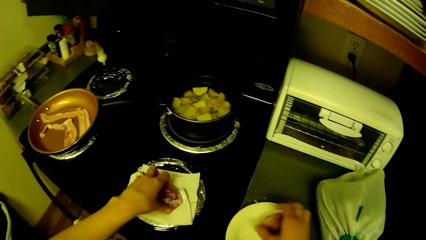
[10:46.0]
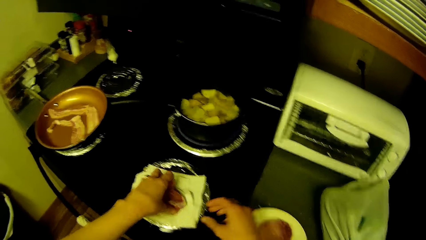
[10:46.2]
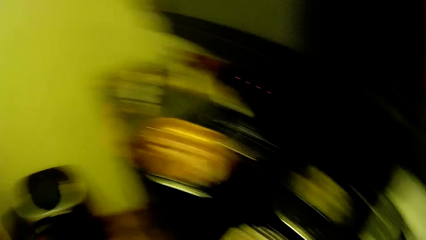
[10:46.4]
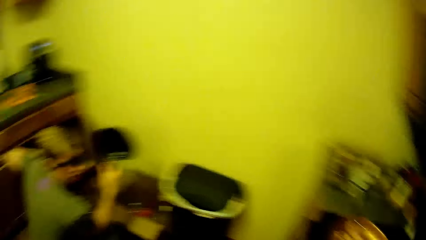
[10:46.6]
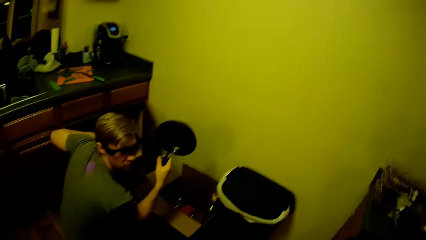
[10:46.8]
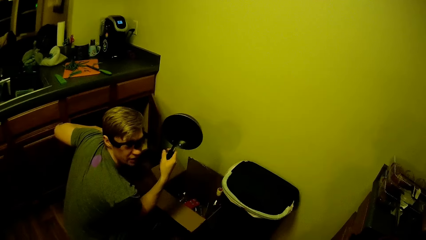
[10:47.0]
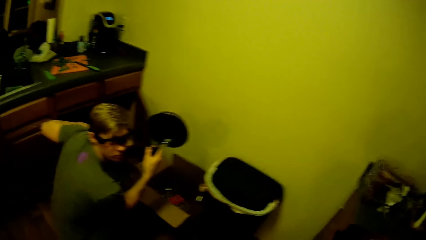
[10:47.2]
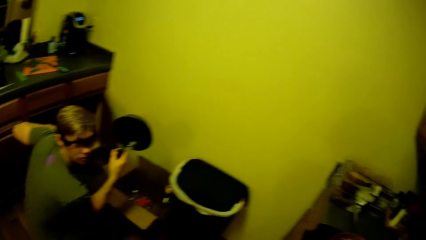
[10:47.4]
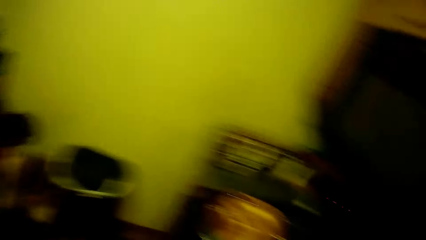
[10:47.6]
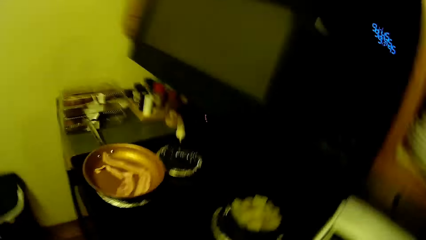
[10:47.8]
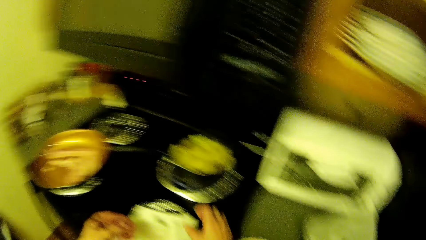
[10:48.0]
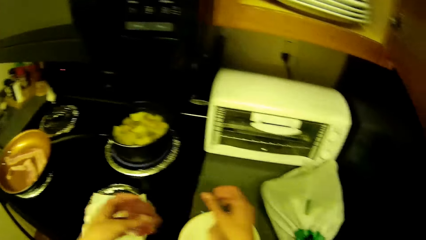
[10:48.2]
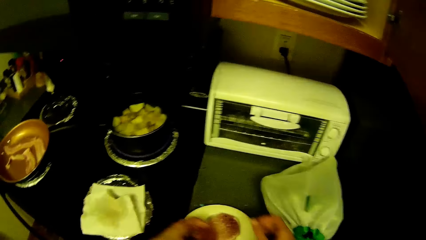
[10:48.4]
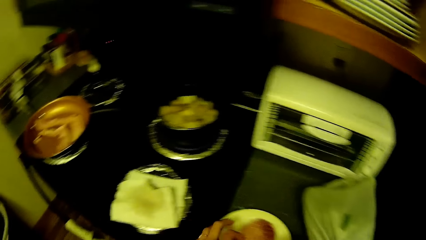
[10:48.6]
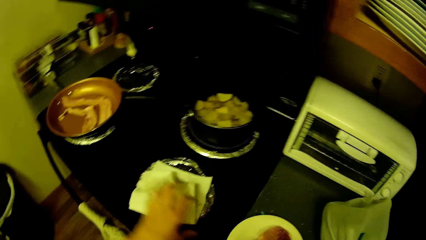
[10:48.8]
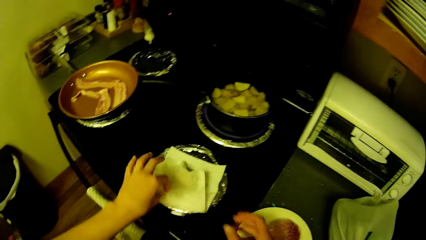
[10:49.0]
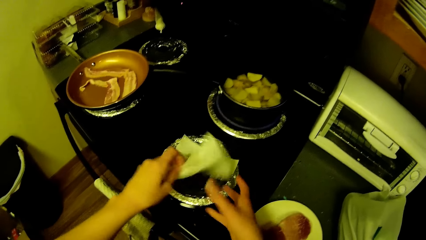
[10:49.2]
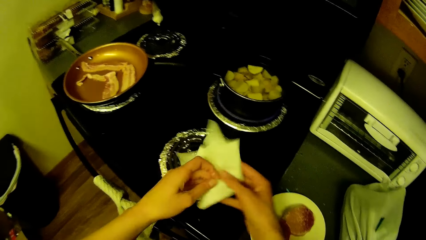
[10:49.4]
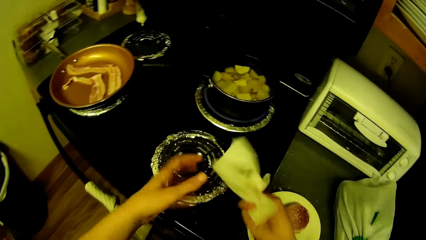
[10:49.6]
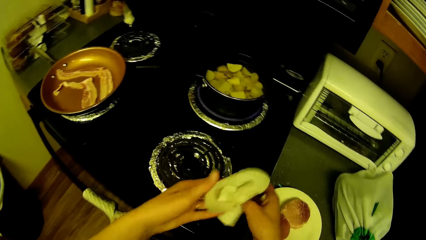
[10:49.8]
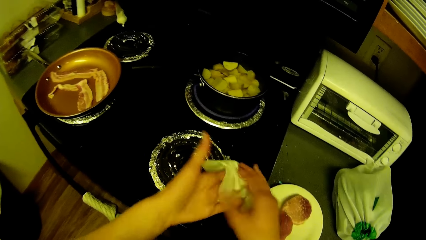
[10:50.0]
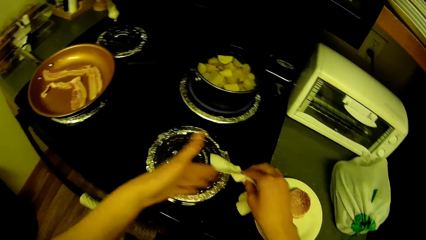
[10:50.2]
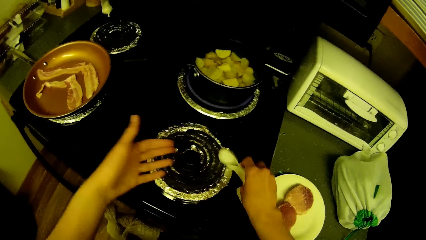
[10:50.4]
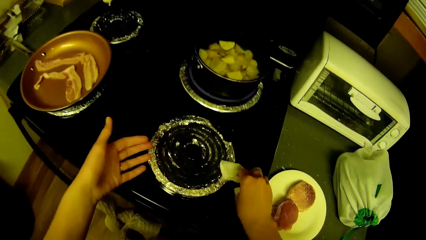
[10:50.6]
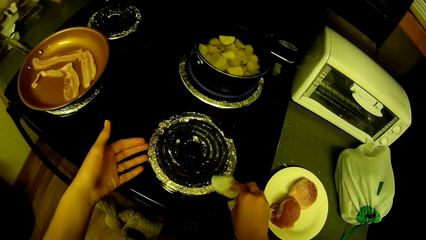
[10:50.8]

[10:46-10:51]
The camera wearer puts the meat in his right hand on the plate. He interacts with the man. He looks at the man. The man talks to the camera wearer. The camera wearer drops the meats in his hands in the saucer. He picks up the paper towel on the gas cooker with his left hand. He folds the tissue. He rearranges the paper towel in his hands.

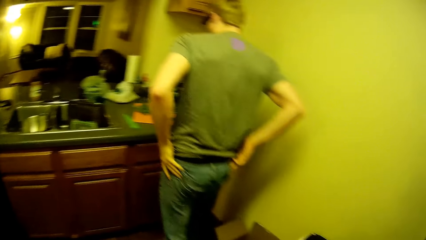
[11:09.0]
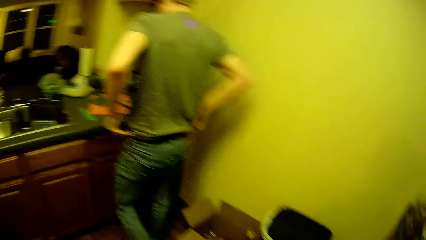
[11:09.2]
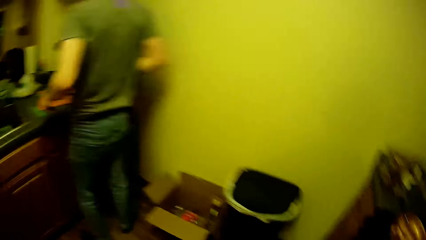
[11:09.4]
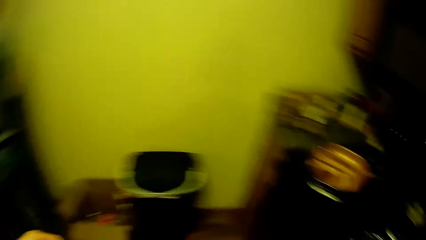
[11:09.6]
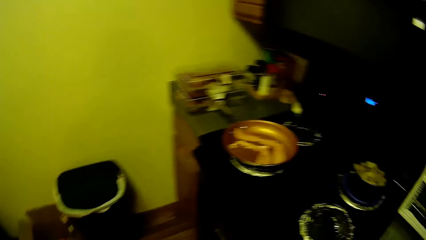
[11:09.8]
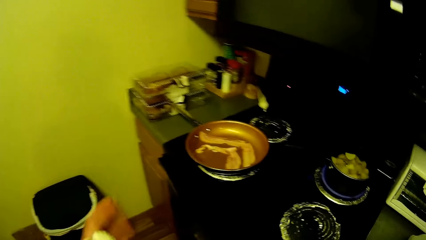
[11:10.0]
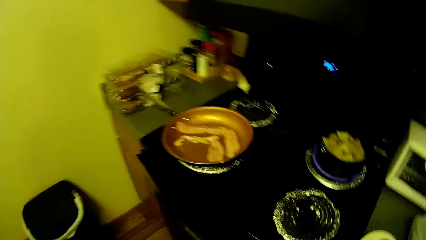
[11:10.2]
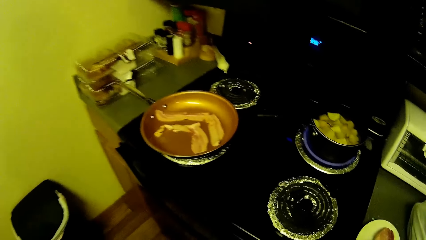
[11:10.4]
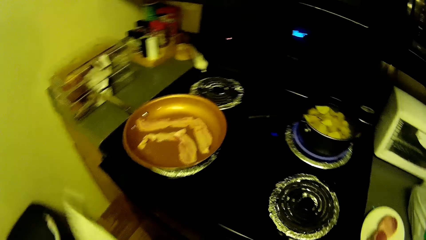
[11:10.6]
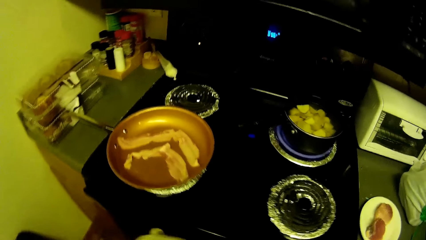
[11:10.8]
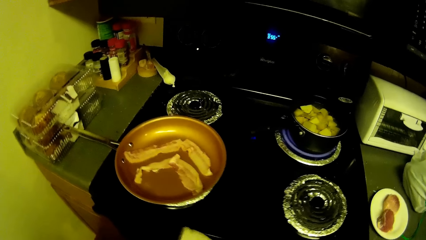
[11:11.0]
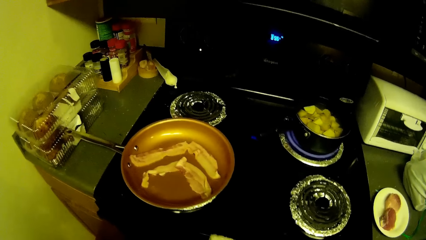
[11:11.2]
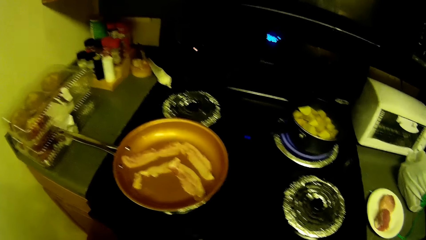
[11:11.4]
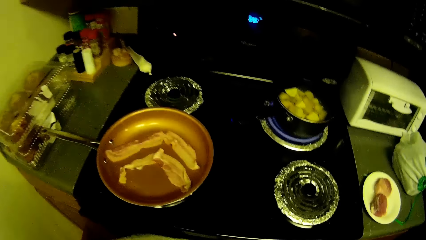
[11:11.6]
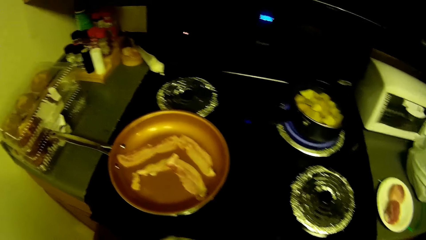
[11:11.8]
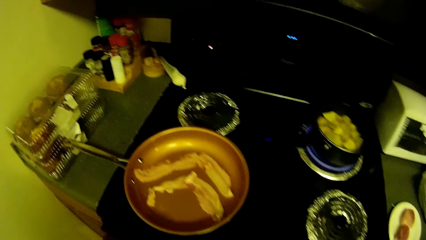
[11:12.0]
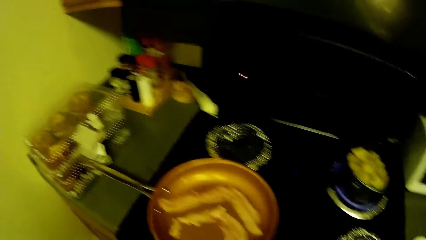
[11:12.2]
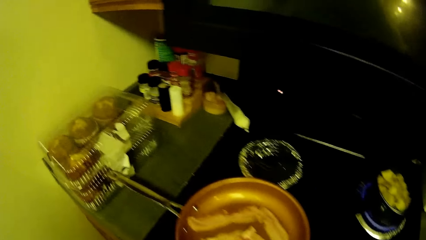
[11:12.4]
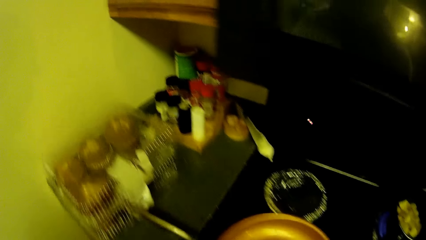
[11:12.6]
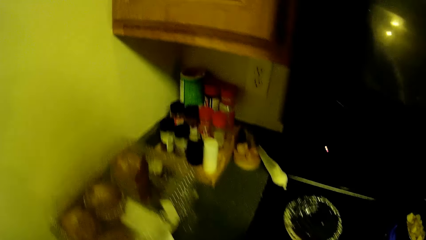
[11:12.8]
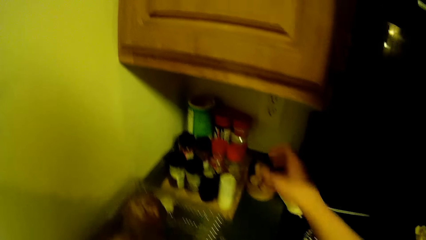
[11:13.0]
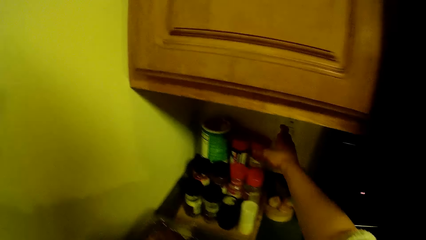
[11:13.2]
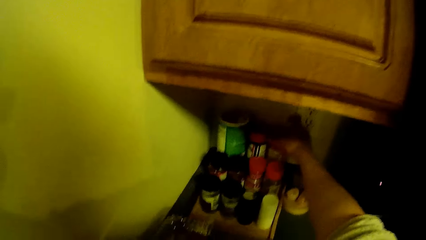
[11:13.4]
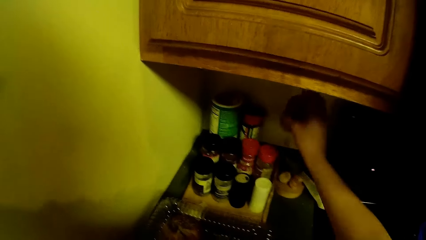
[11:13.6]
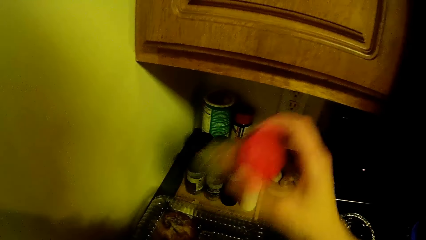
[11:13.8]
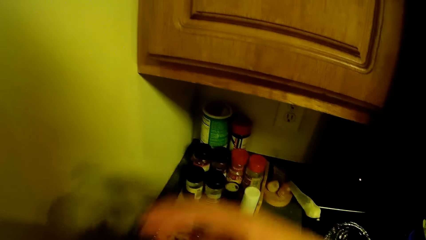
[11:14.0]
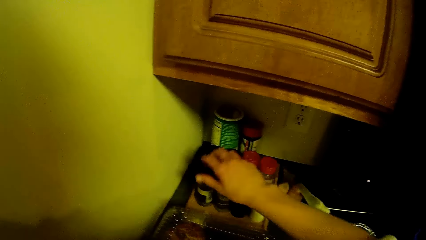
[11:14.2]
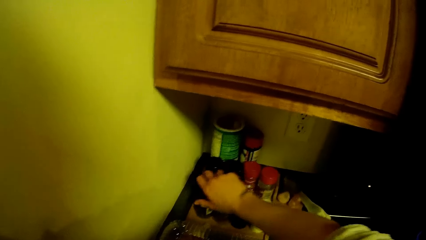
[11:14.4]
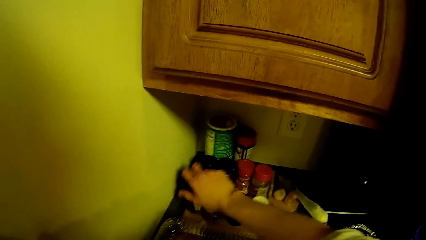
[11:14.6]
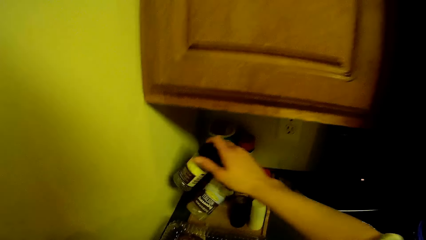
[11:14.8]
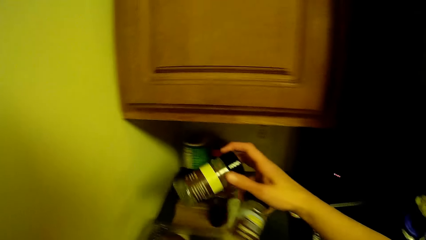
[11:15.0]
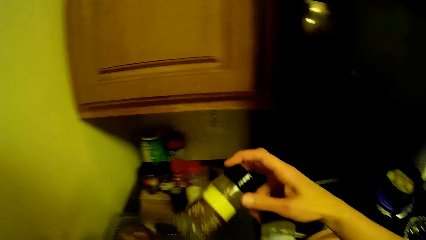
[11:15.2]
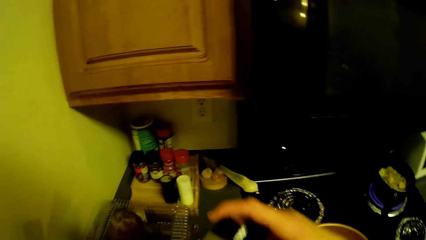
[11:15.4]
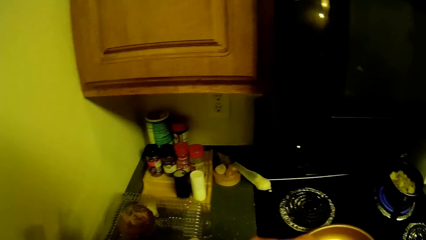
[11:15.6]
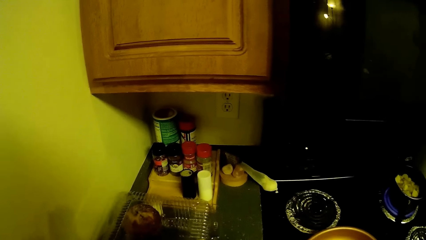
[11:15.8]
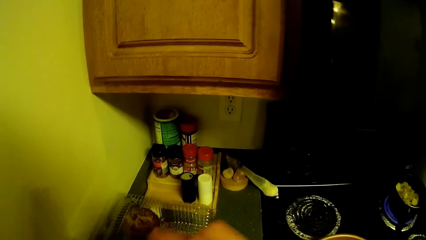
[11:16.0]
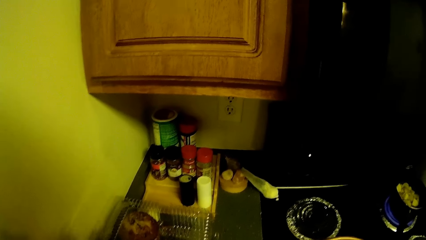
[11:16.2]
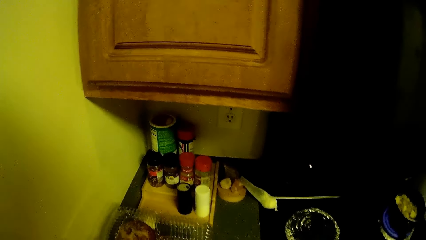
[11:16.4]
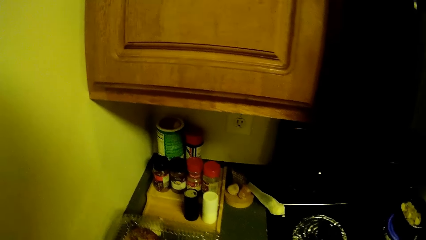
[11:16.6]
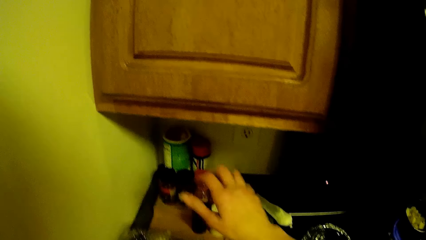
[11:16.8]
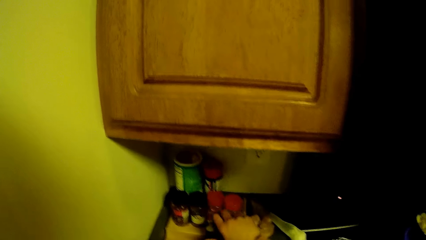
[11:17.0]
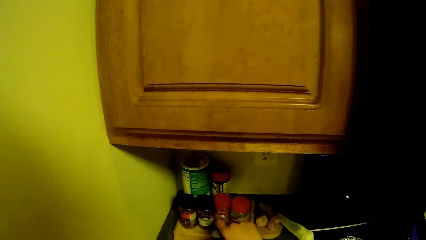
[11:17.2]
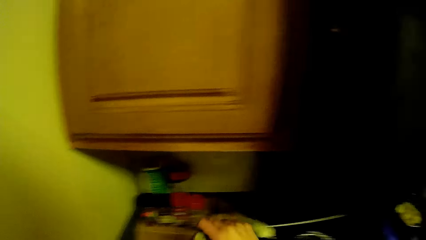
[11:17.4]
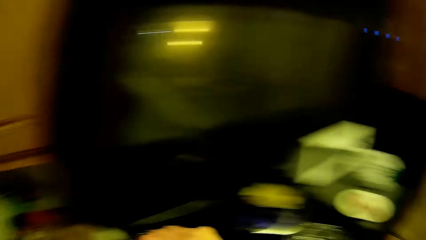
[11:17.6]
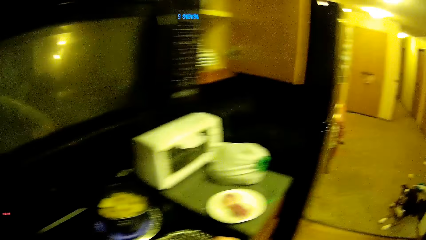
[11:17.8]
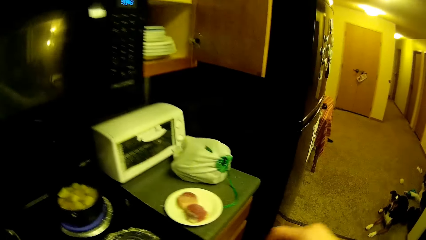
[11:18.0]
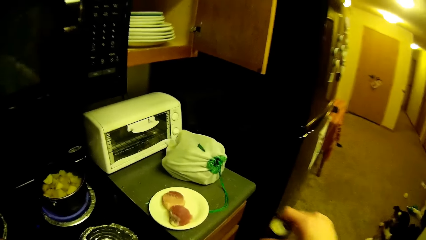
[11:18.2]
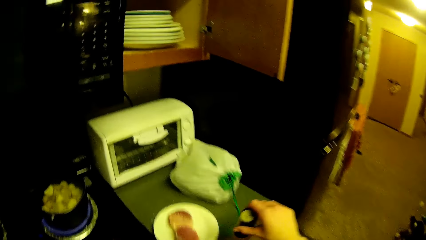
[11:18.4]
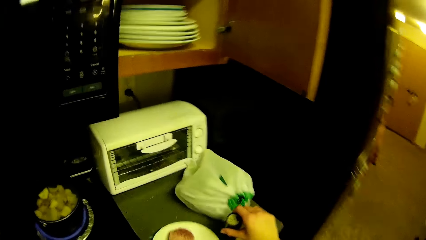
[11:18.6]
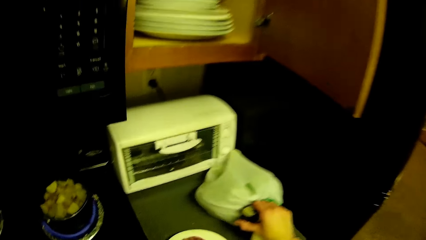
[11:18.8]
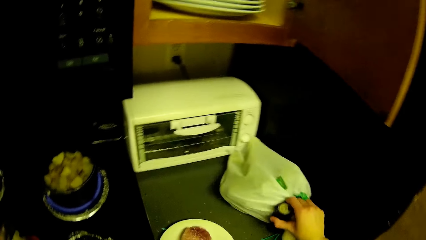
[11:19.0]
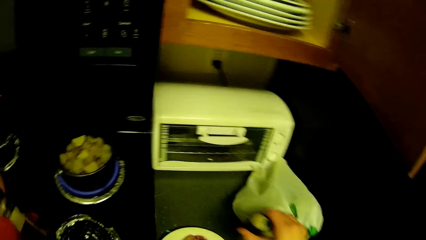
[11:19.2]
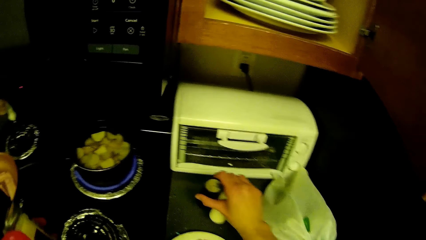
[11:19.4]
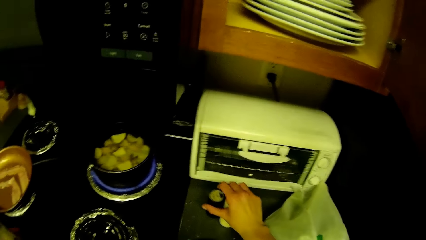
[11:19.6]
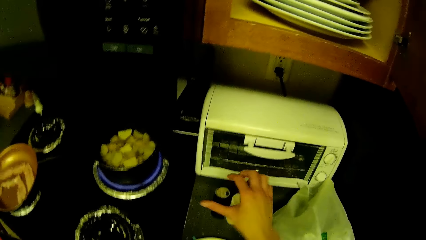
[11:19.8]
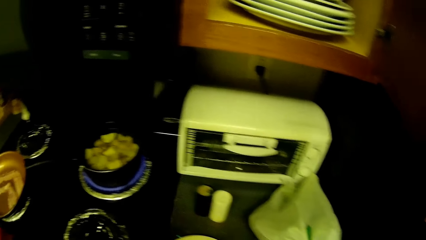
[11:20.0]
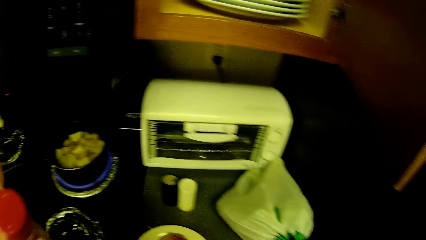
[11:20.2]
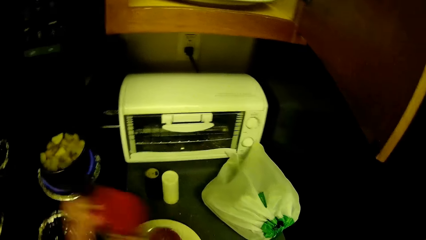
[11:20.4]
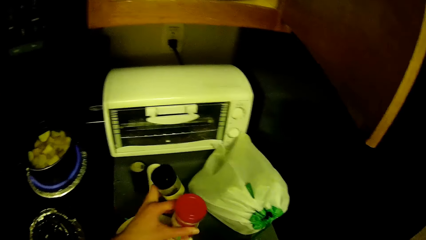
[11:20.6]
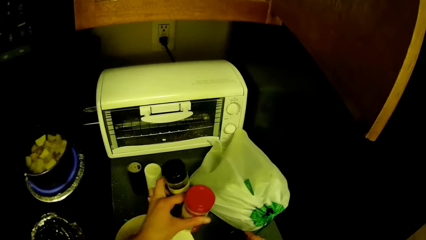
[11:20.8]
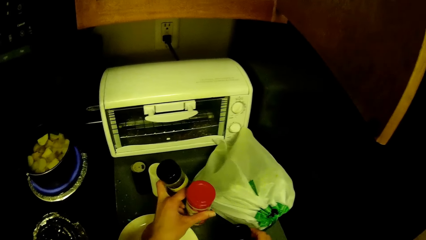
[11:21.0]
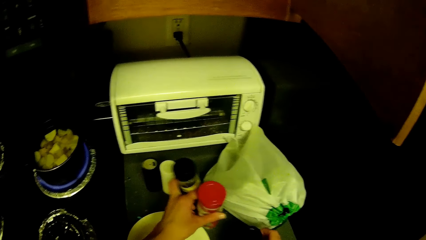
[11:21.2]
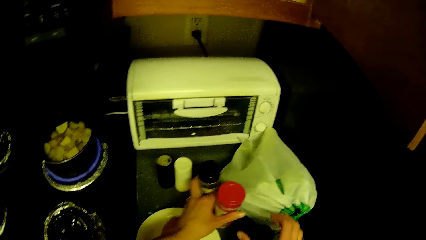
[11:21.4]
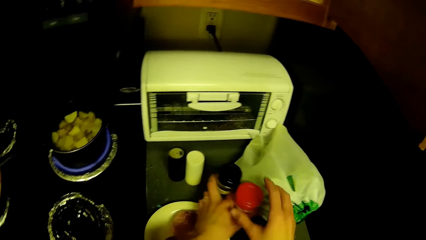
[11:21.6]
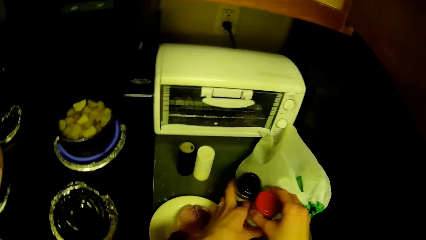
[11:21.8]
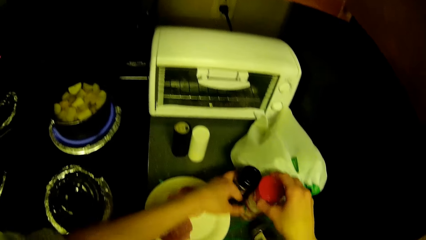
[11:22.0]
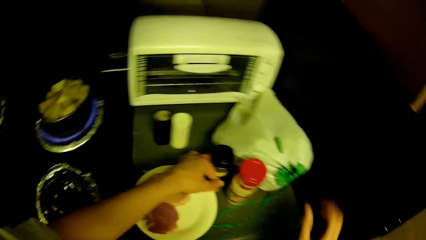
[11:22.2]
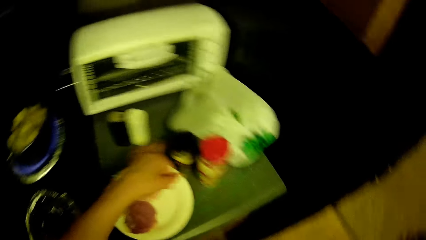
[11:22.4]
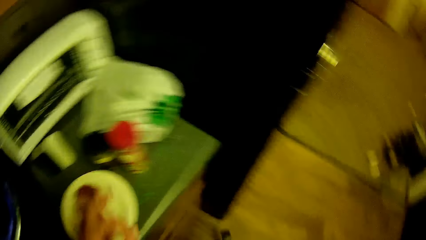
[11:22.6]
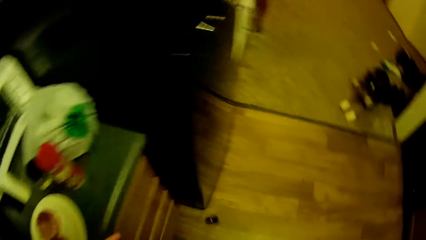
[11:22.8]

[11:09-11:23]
The camera wearer dries off his hands on a napkin. He picks ingredient bottles on another kitchen cabinet by the gas cooker with his right hand. He picks up two food spices. He adjusts the ingredient bottles in his left hand. He picks the ingredient bottles on the other kitchen cabinet by the gas cooker with his right hand. He puts the spices down. He adjusts the bag on the kitchen cabinet with his right hand. He drops the ingredients bottle on the kitchen cabinet.
